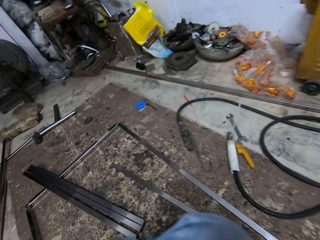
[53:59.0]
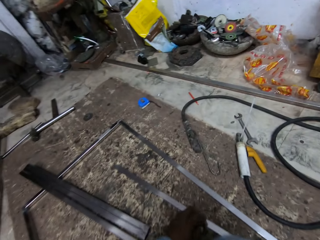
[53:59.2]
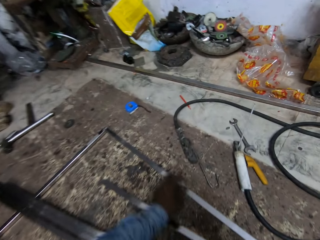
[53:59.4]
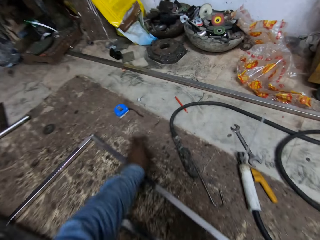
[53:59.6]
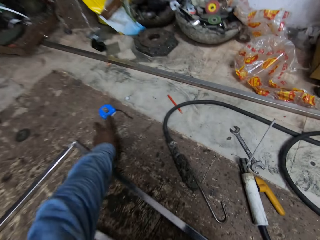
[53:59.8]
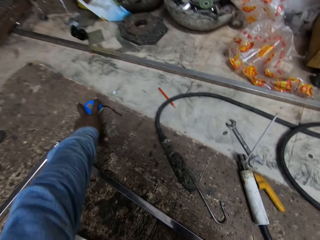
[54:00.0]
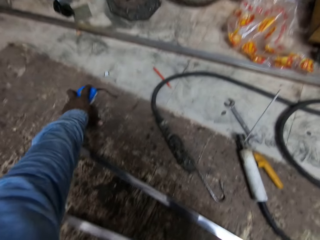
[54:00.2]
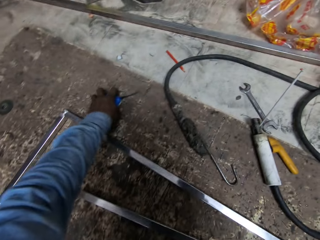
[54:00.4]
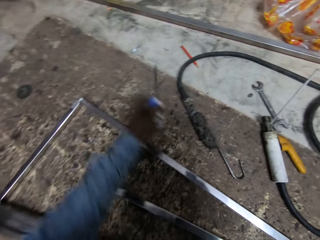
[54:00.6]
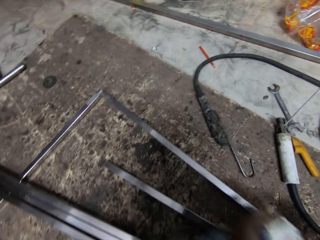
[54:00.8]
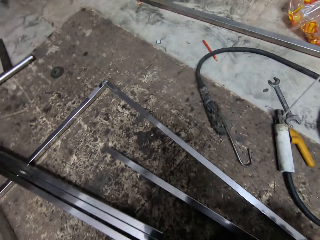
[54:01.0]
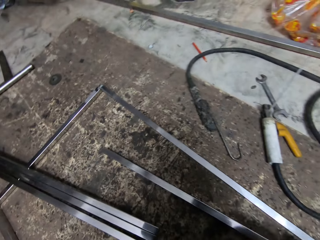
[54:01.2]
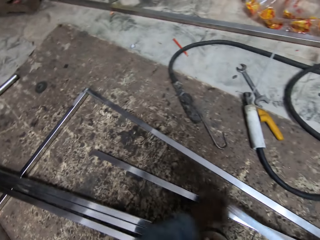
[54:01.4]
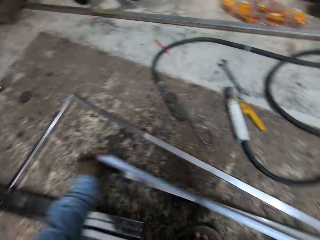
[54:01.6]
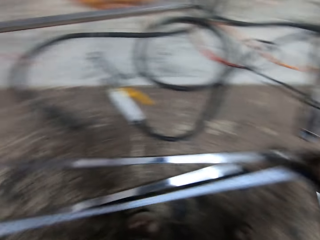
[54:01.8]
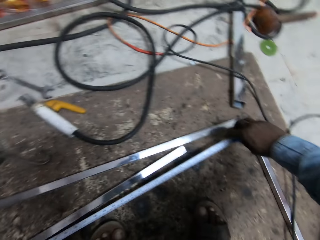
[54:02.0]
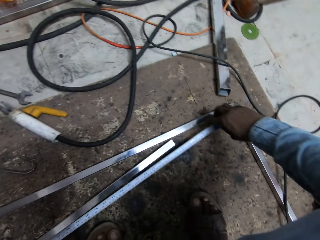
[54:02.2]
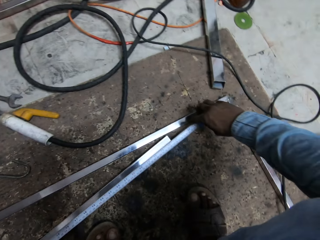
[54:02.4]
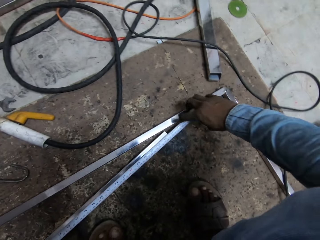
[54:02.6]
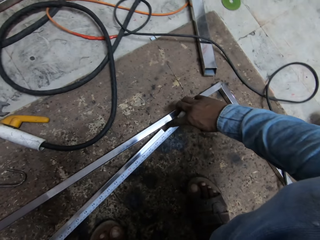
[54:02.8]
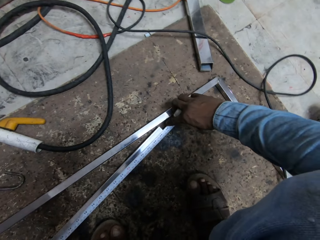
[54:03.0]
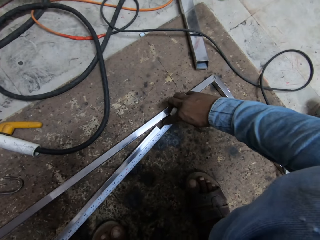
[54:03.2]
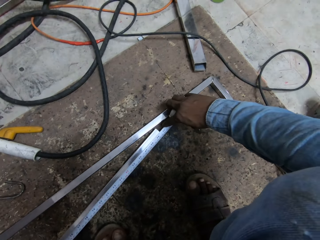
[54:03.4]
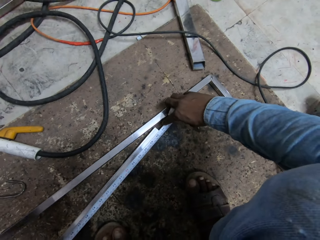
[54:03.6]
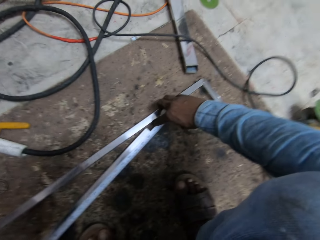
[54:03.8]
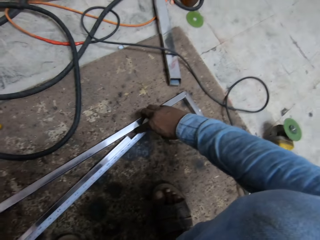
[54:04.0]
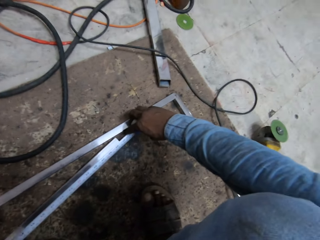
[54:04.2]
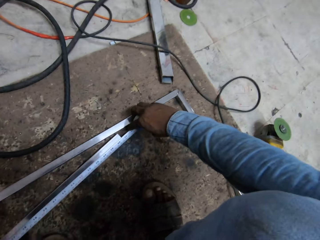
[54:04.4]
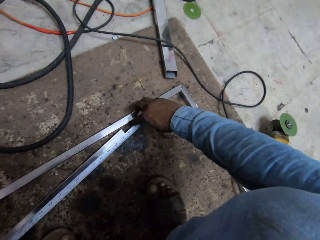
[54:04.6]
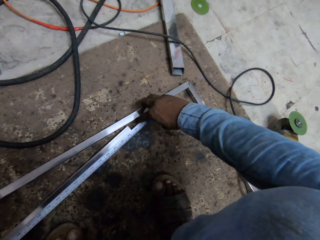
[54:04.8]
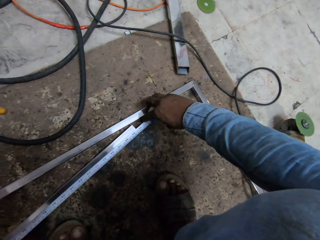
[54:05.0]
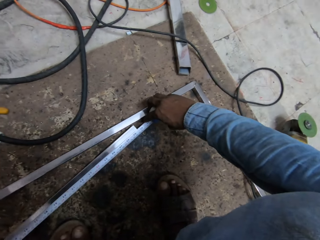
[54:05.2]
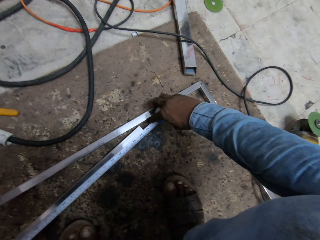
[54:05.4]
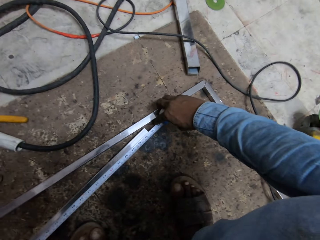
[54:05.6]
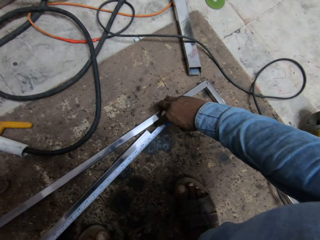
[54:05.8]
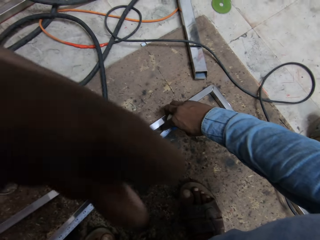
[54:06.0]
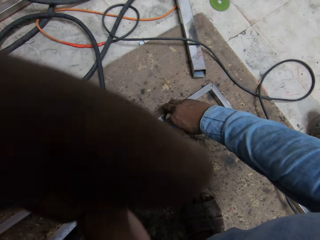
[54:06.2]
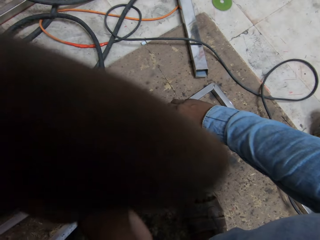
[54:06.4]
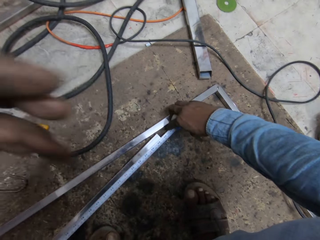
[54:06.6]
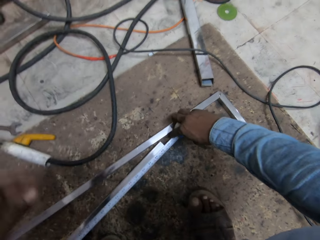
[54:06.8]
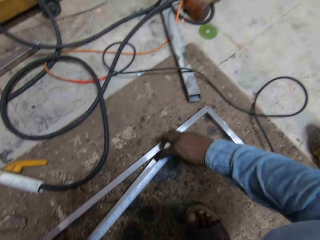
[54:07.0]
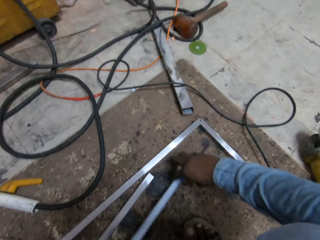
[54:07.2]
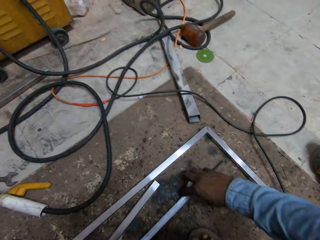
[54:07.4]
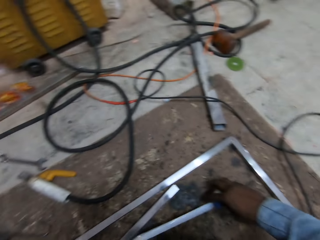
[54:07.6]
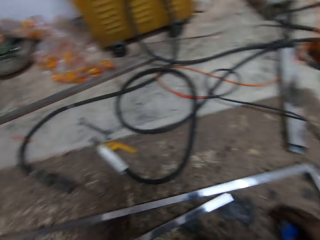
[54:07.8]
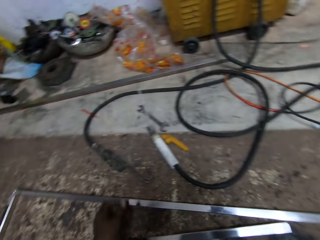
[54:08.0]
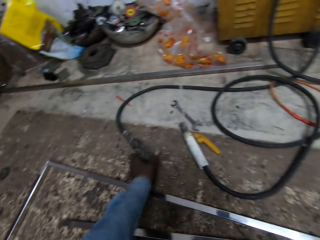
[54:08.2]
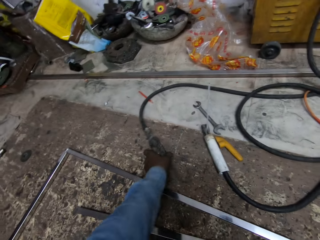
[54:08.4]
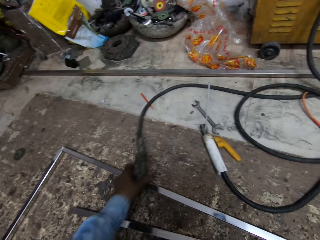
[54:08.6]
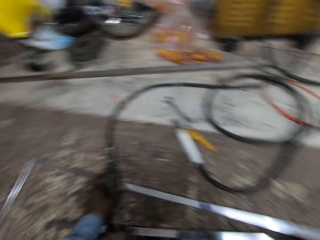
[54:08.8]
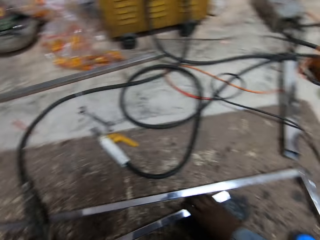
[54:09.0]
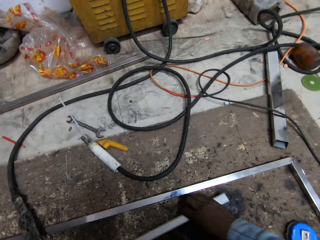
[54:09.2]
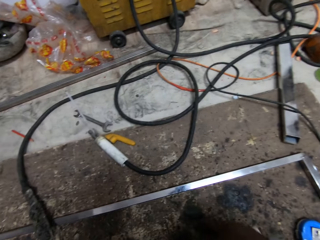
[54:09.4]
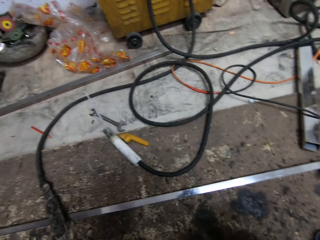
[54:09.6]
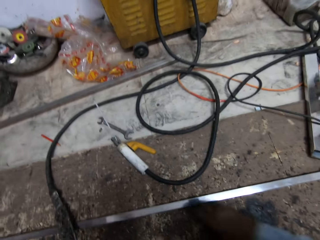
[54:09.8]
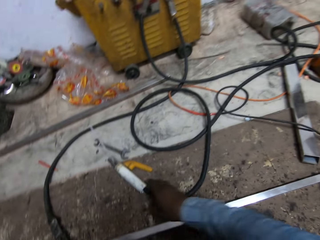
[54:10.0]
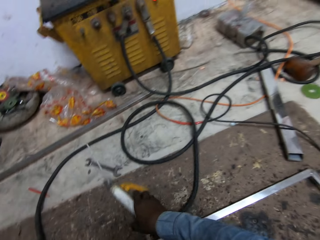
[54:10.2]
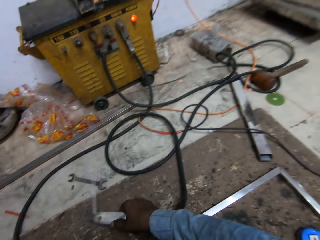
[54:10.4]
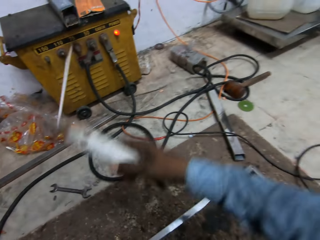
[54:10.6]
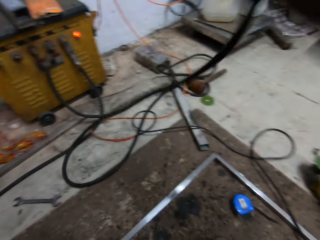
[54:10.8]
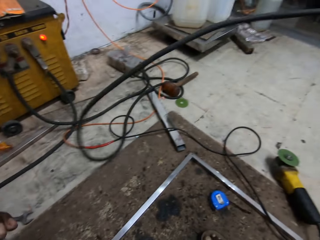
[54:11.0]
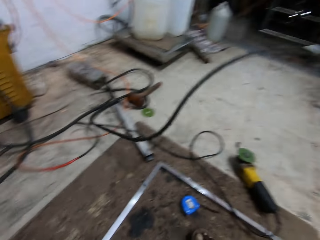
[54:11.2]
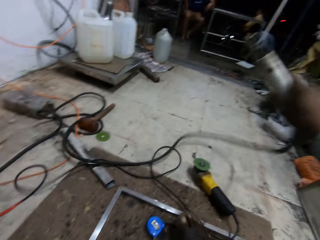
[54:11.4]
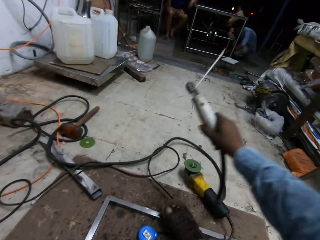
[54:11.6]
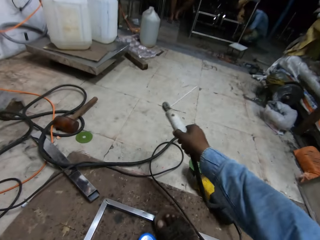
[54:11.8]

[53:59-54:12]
The camera wearer picks up the measuring tape on the ground with his left hand. He measures the metal on the ground with the measuring tape in his hands. He places the welding earth on the frame with his left hand. He pulls the workpiece connection. He picks up the welding tong on the ground with his right hand.

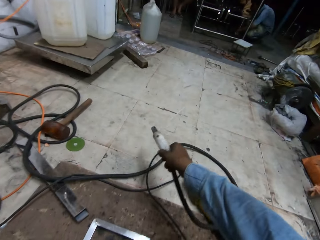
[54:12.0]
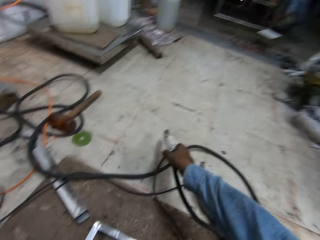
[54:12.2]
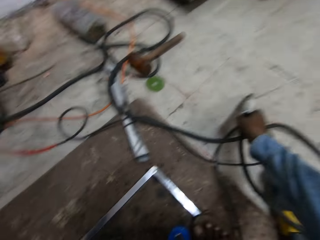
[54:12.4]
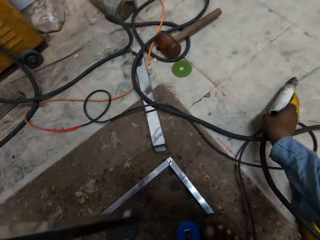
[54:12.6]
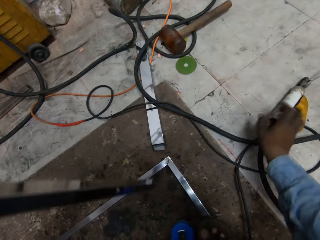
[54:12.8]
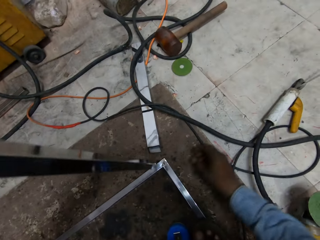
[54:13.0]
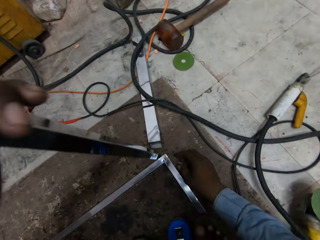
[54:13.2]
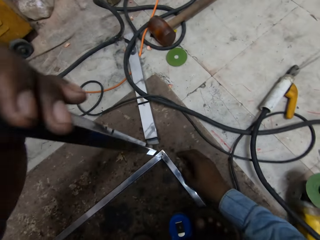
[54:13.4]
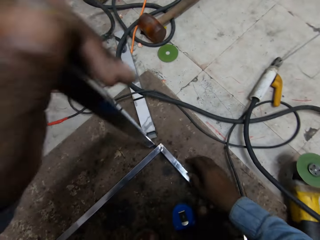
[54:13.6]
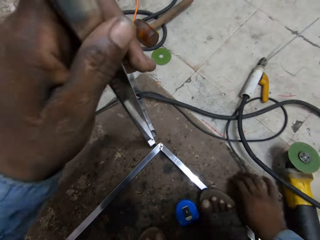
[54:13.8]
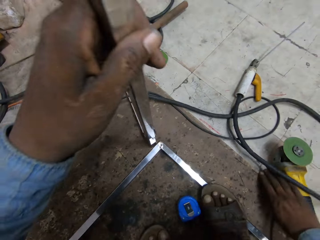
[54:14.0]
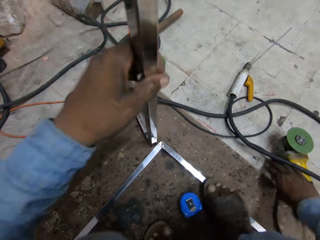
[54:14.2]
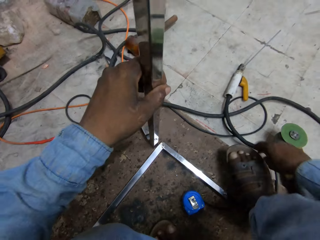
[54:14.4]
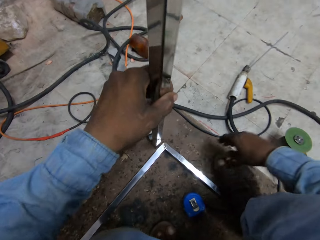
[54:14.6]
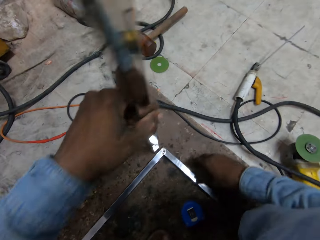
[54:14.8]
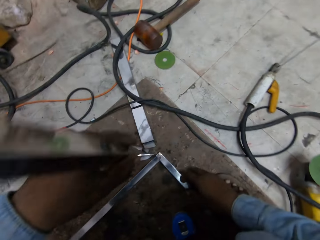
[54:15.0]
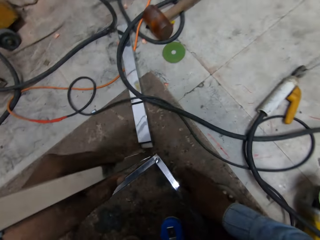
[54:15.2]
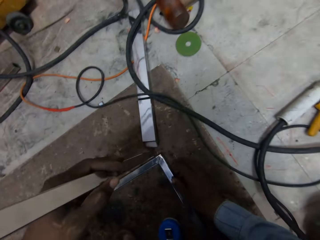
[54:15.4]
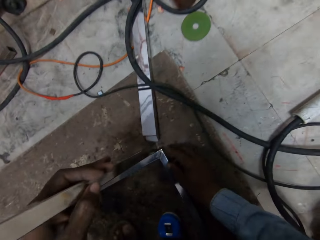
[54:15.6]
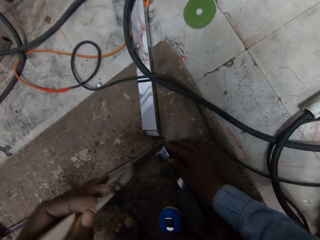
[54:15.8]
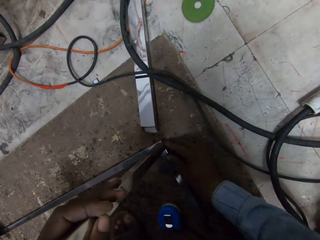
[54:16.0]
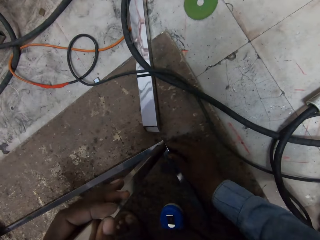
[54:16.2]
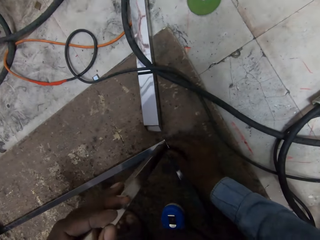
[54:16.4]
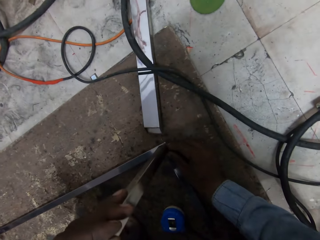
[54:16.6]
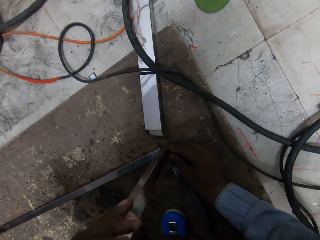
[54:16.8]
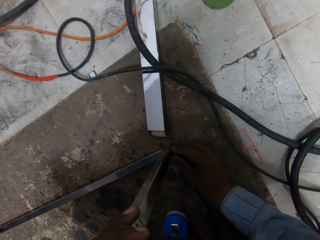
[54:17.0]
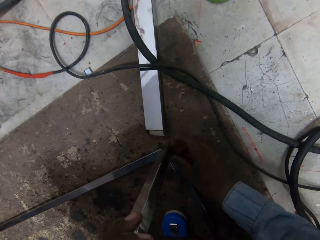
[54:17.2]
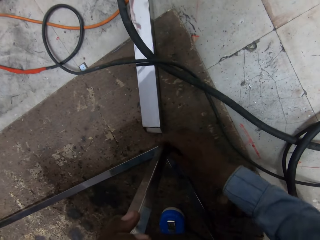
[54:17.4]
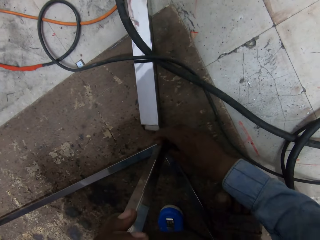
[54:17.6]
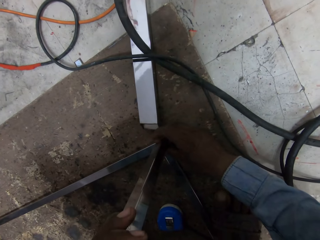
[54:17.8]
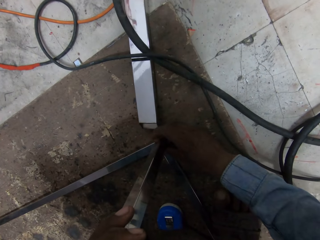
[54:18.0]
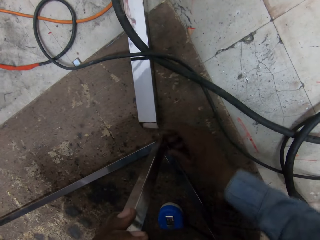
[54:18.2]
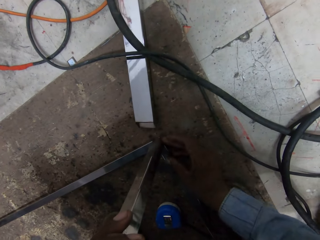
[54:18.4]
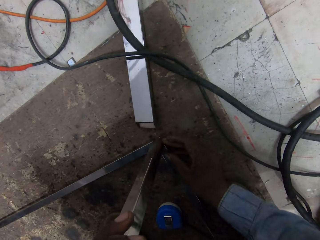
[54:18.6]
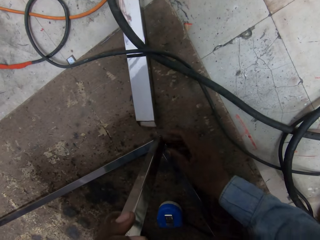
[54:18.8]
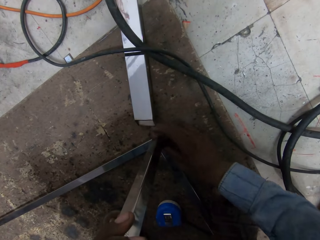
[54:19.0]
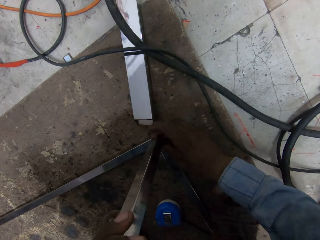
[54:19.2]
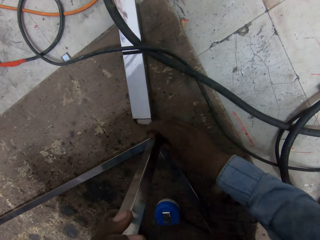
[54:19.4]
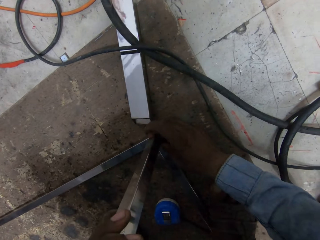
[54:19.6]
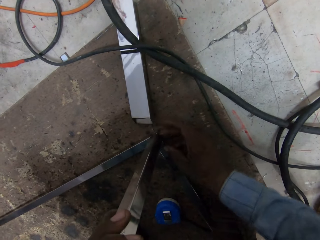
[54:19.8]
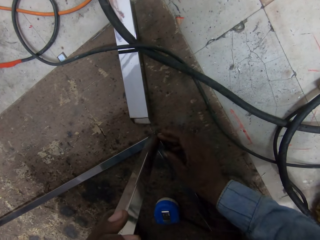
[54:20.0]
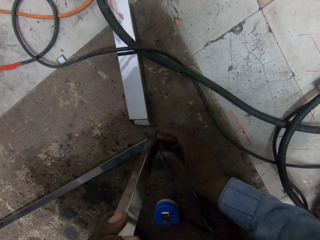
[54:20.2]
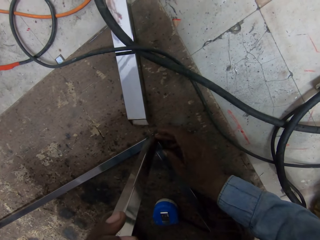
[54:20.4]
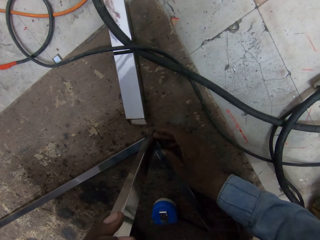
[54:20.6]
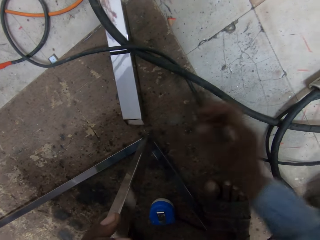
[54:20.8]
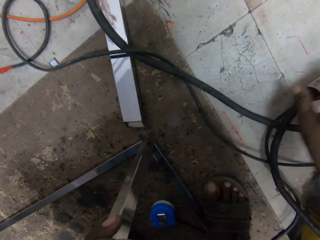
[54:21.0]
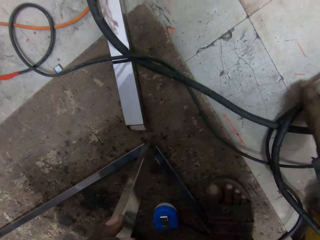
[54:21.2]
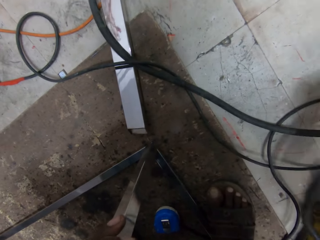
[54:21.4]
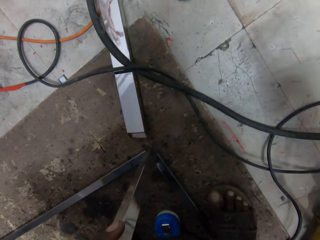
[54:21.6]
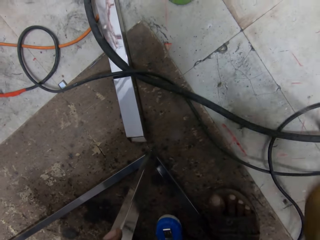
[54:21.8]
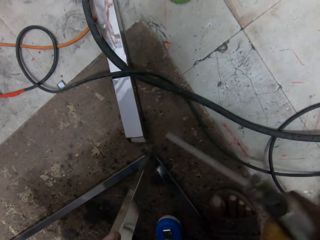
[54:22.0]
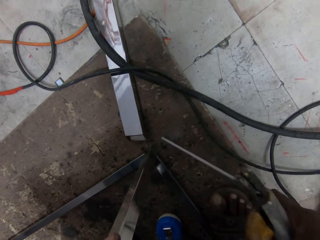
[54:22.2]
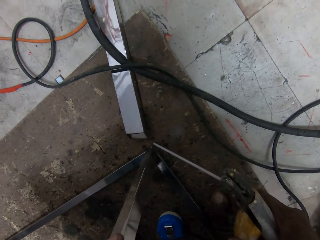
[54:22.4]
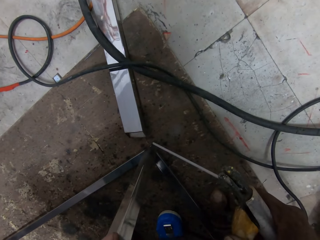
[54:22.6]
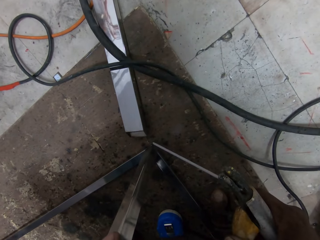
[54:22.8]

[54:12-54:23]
The camera wearer drops the welding tong in his right hand on the ground. He fixes the metal. He places the metal rod on a metal on the floor with his left hand. He positions the metal rod with both hands. He picks up the welding electrode holder from the floor with his right hand.
